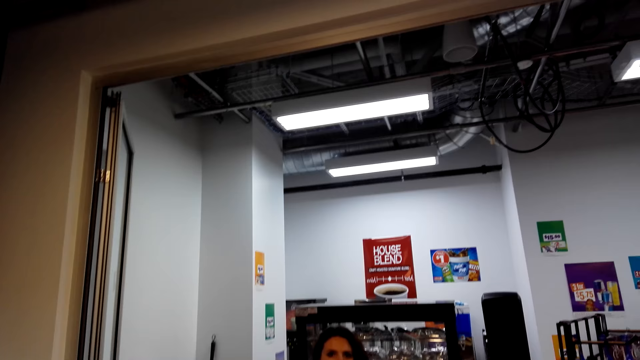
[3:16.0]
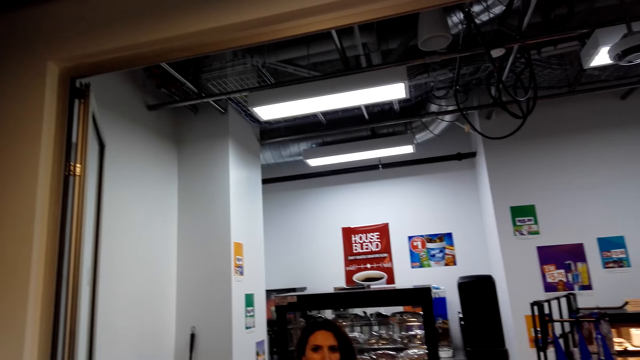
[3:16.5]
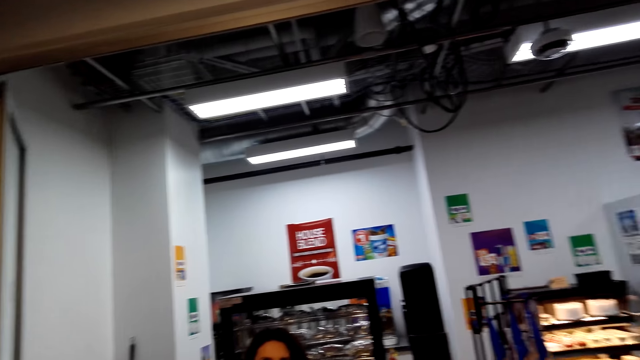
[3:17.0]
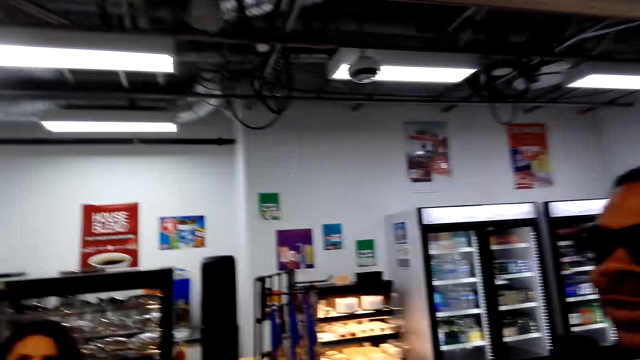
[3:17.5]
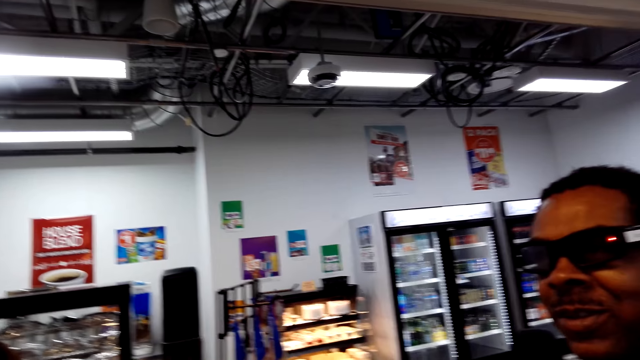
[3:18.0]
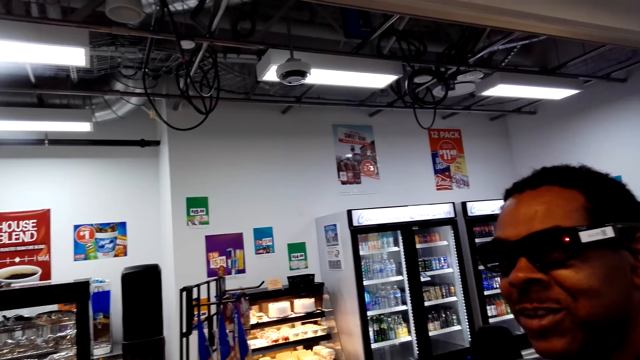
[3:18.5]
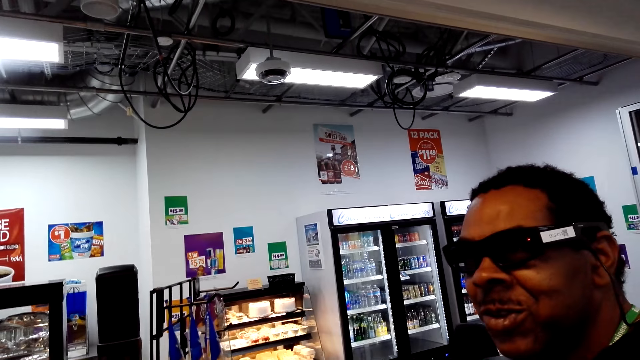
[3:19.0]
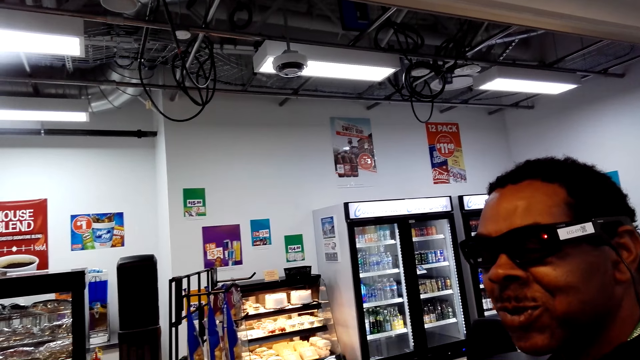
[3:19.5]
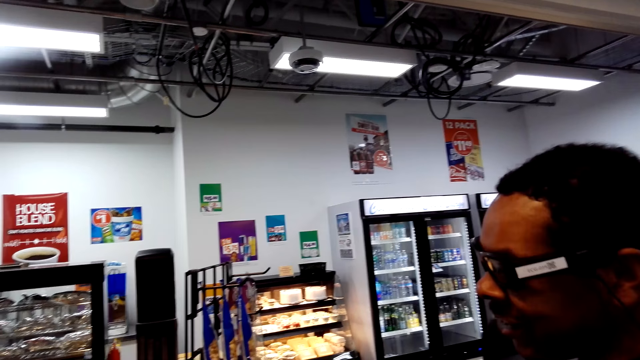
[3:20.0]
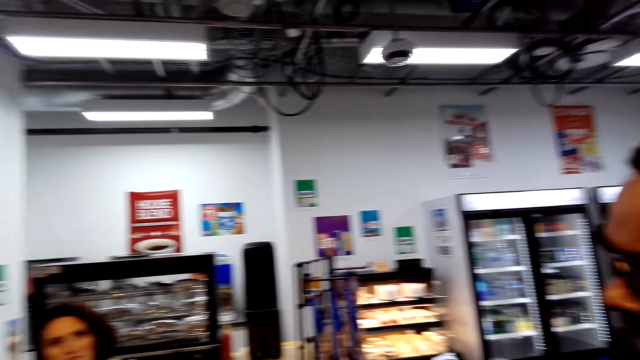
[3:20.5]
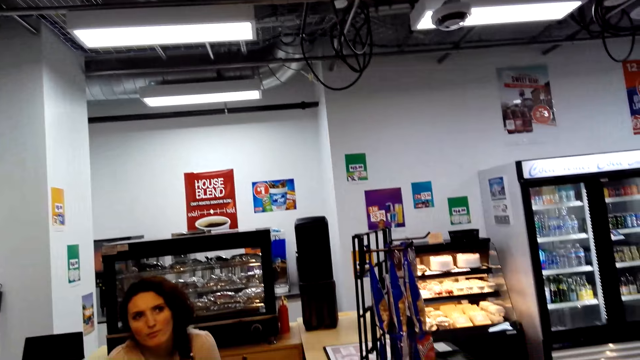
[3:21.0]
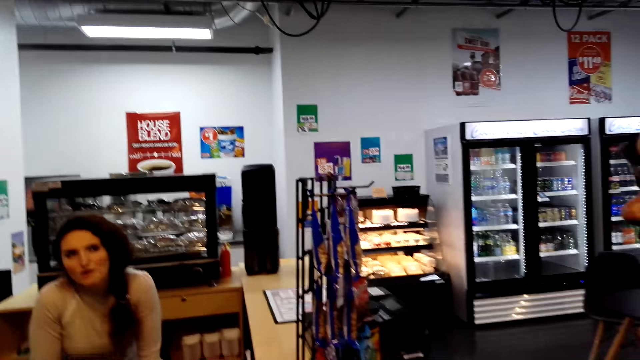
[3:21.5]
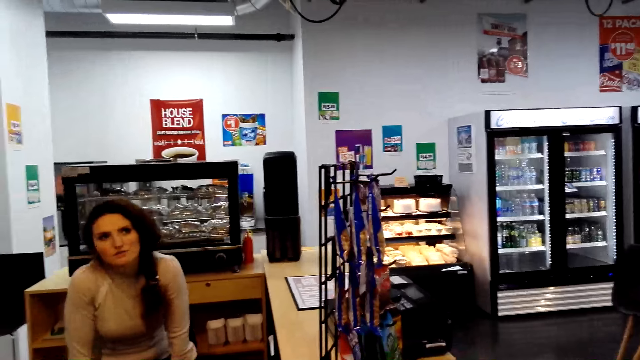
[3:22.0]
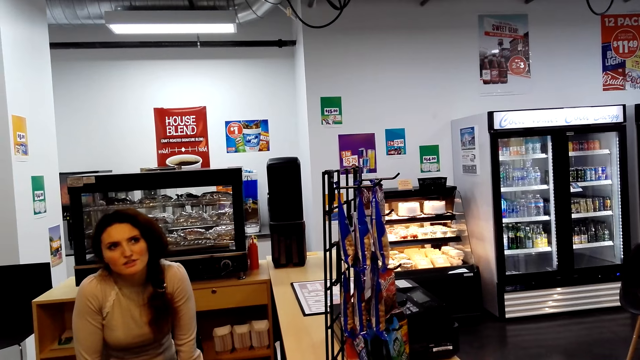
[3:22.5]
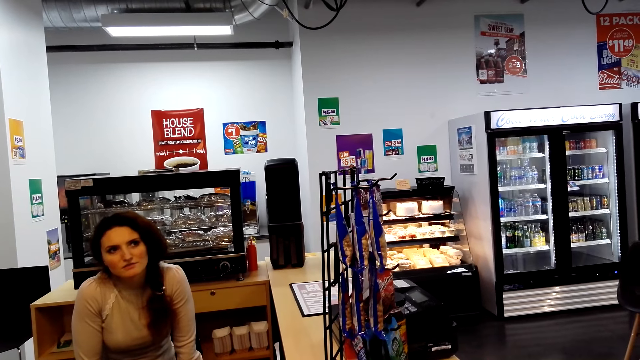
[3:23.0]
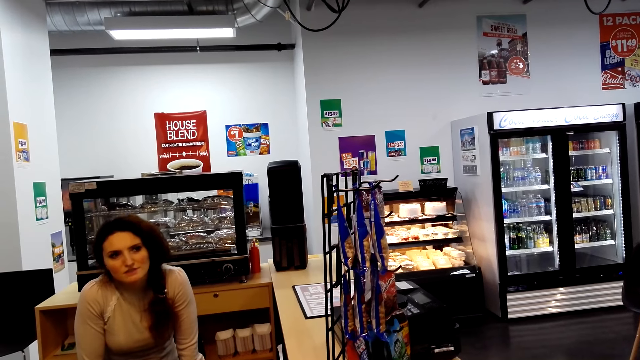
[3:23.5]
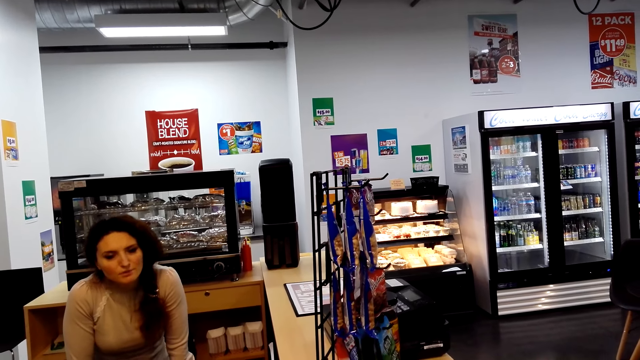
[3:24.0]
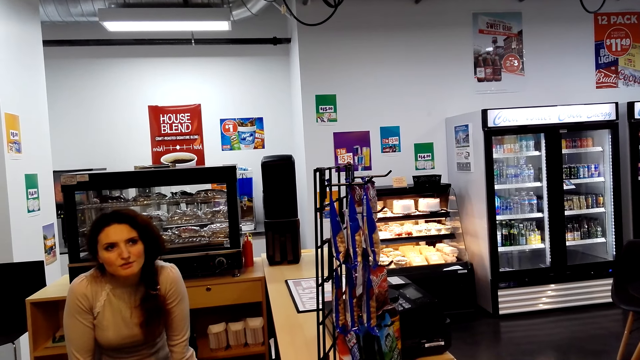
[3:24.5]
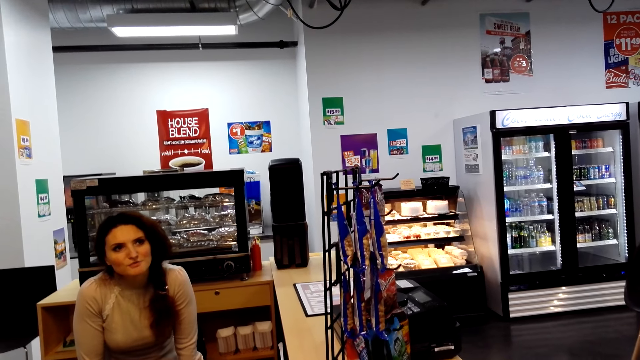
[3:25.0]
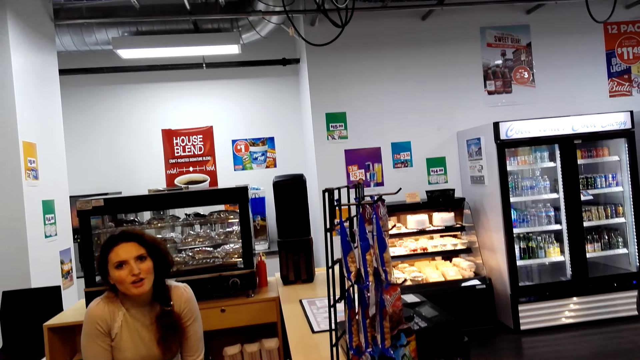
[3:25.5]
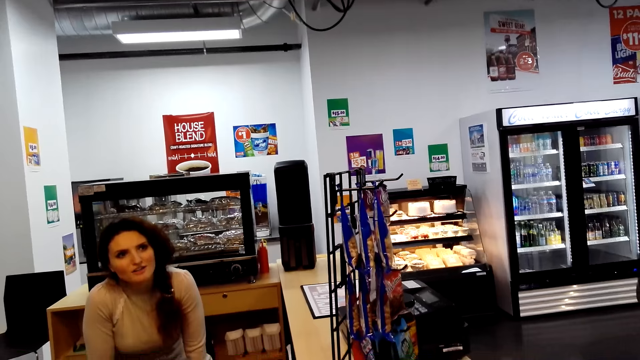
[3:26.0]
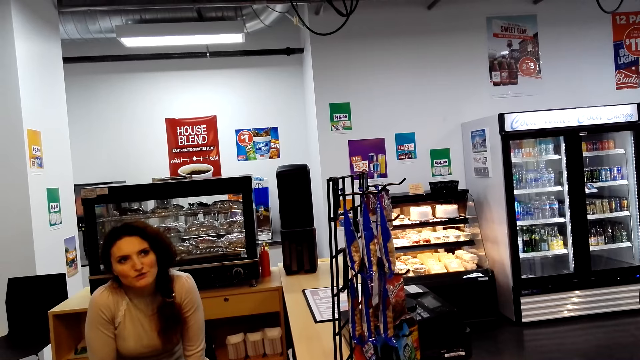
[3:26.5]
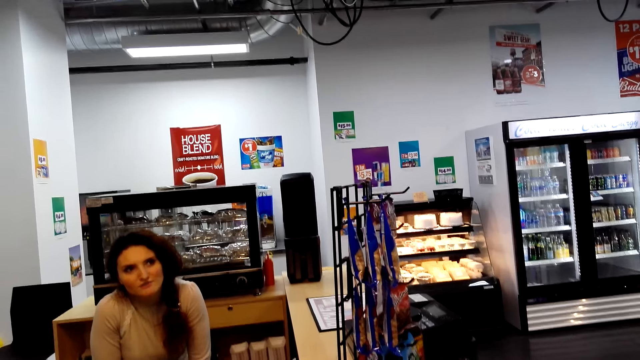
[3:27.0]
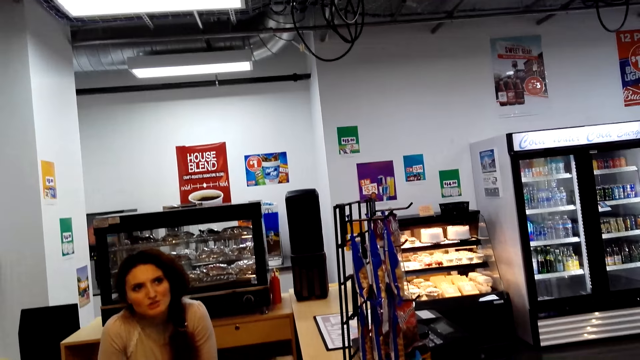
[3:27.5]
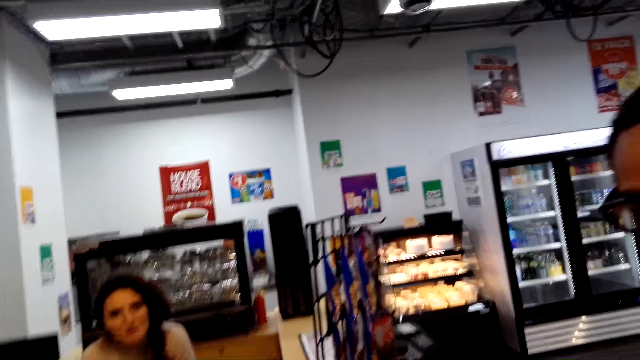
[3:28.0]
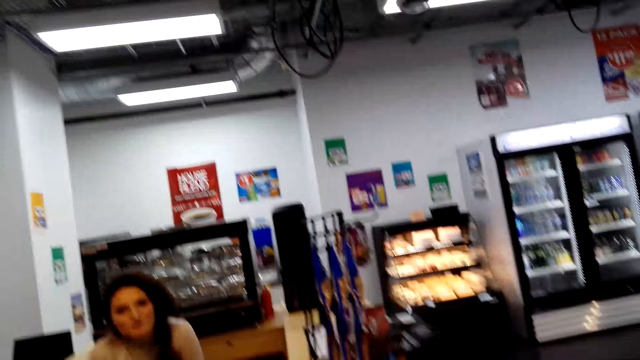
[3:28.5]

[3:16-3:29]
A man talks to the camera wearer. A man talks to another man.

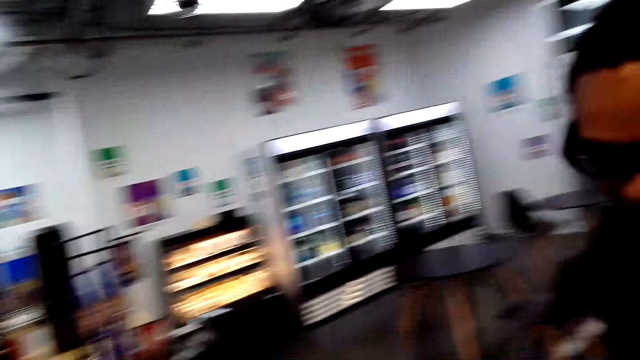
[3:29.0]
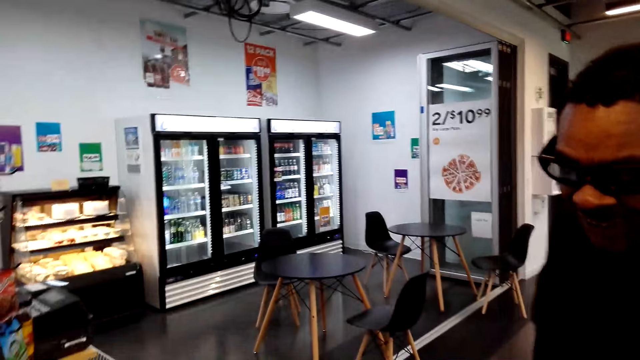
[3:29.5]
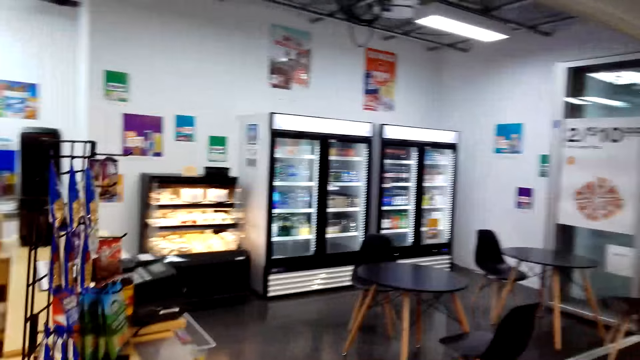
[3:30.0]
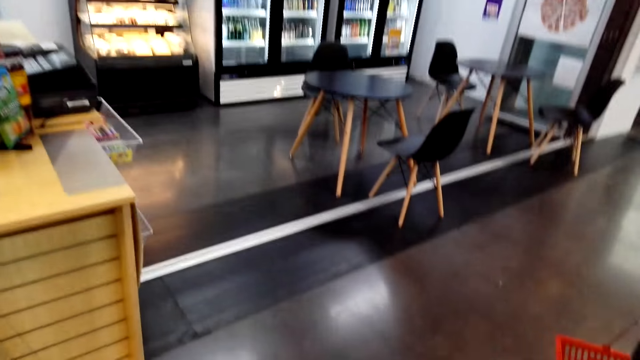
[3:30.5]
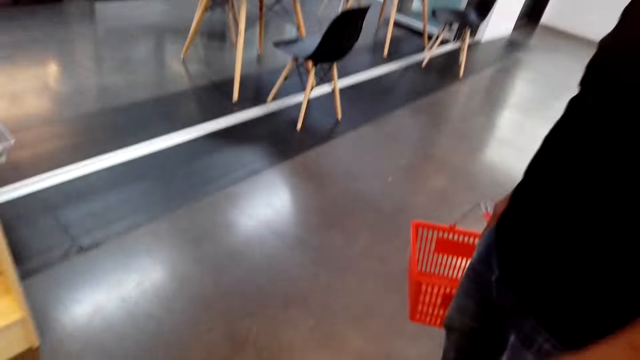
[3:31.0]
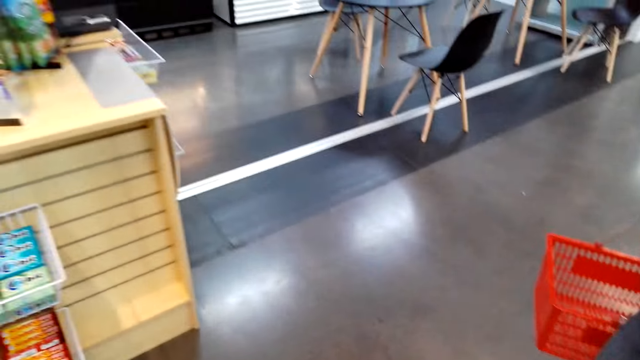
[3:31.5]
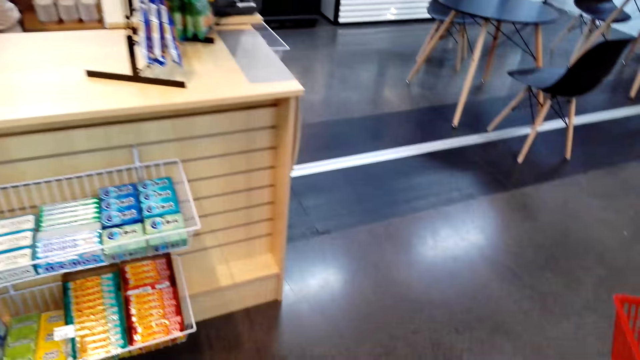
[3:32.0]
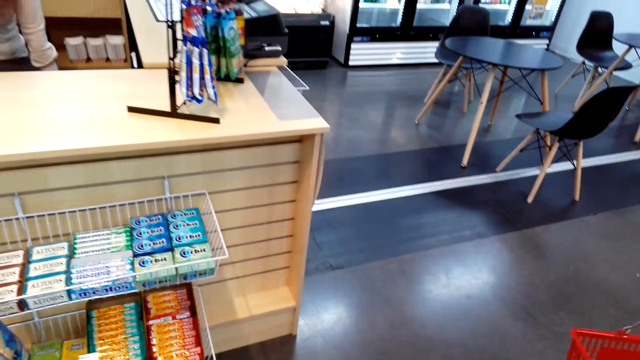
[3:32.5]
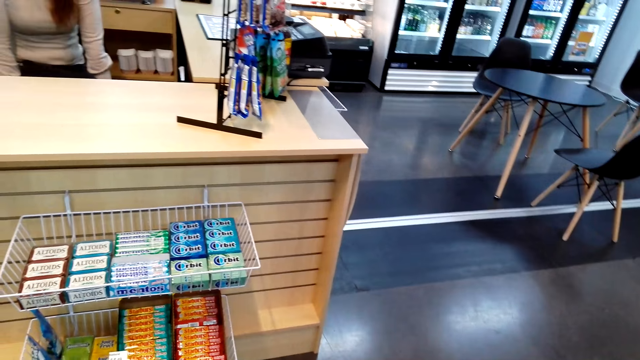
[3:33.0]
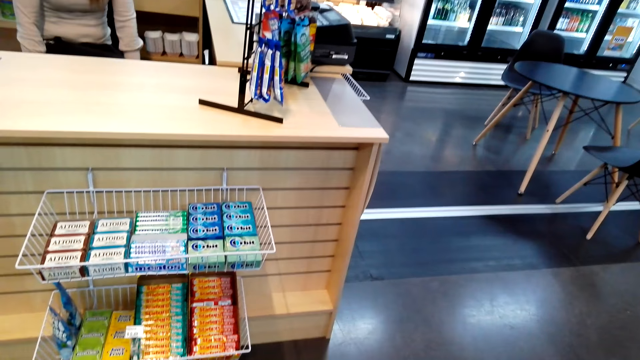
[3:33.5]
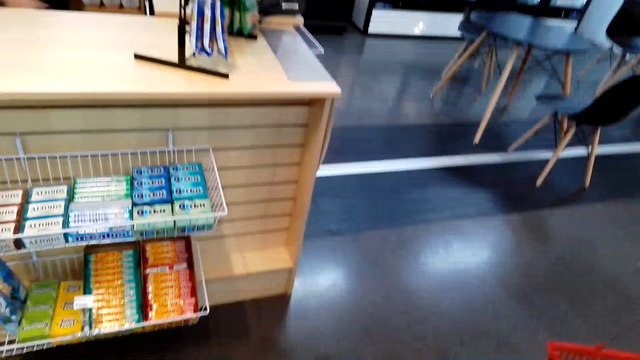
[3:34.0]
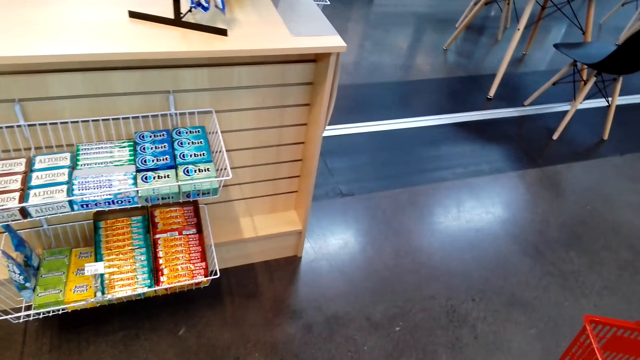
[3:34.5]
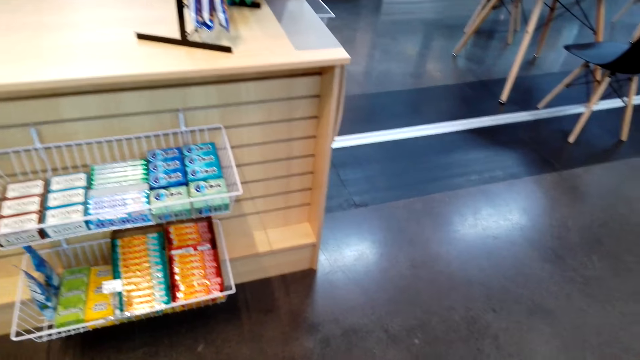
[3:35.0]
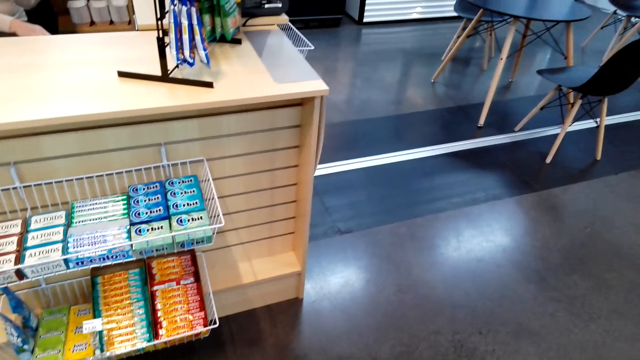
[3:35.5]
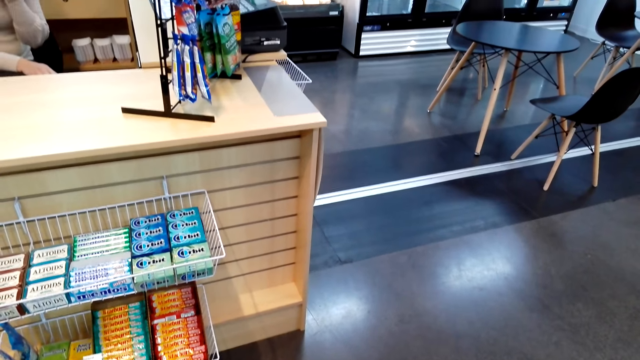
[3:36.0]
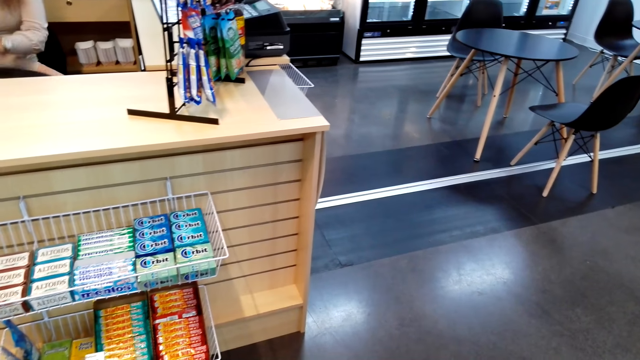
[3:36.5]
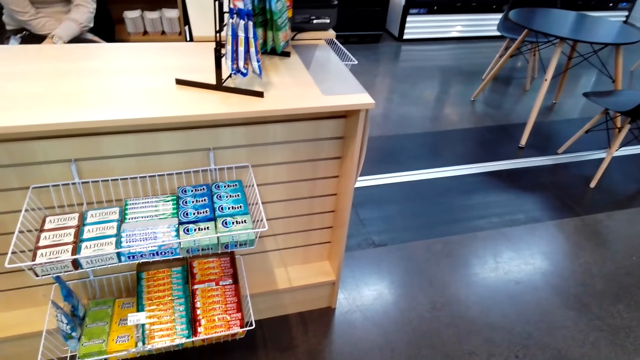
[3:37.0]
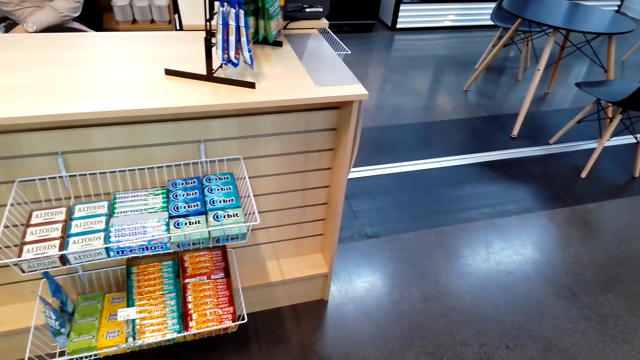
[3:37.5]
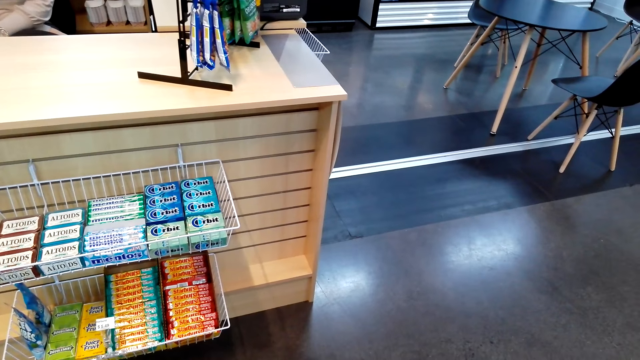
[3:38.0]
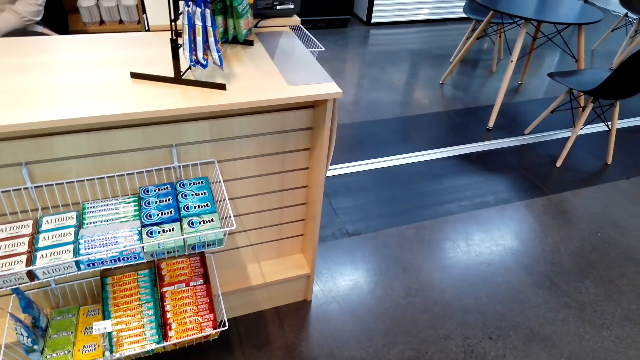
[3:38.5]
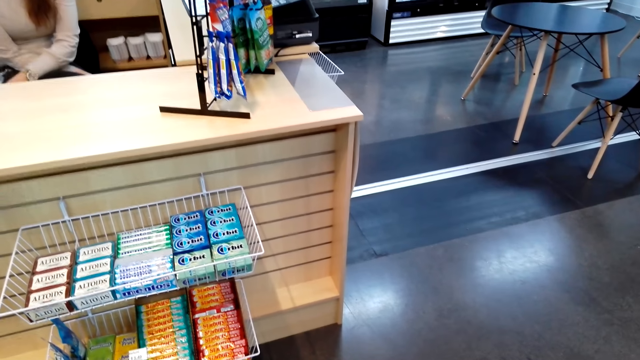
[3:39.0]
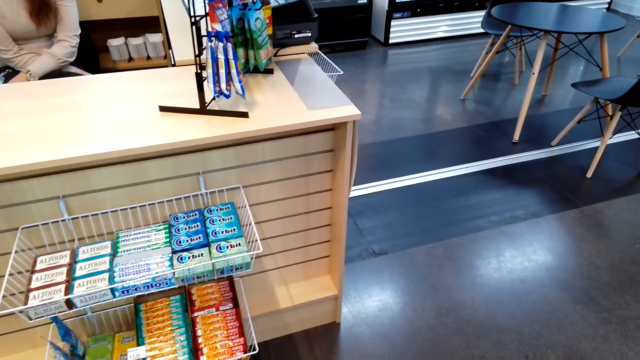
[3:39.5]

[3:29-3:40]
The camera wearer looks around. They stare at the counter.
